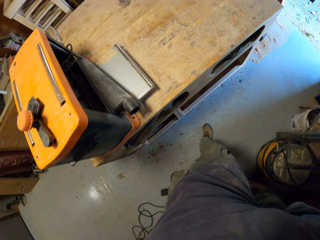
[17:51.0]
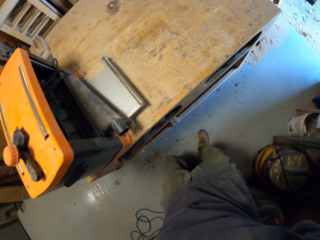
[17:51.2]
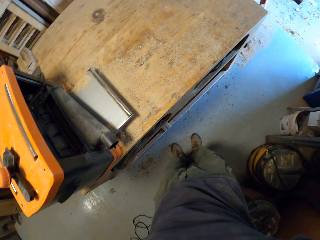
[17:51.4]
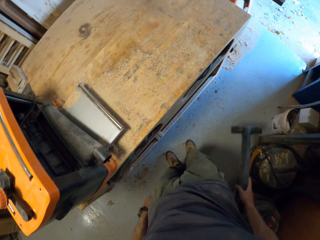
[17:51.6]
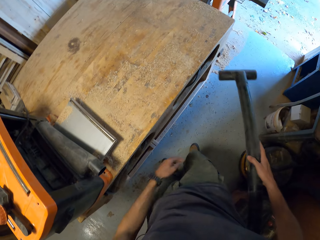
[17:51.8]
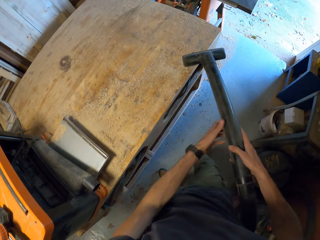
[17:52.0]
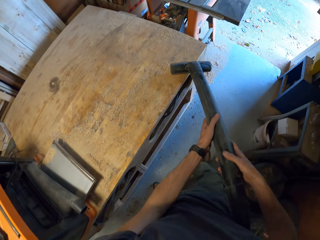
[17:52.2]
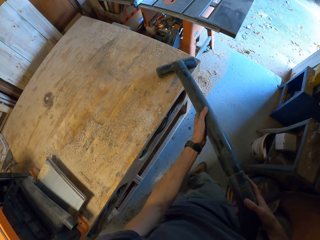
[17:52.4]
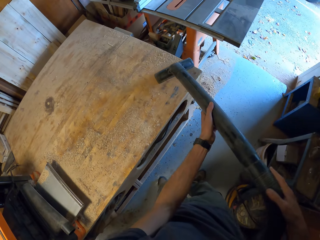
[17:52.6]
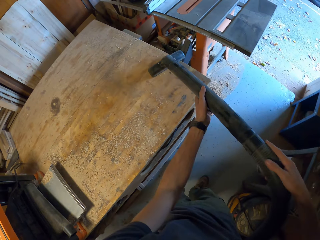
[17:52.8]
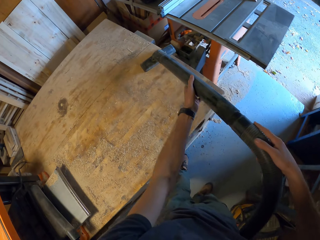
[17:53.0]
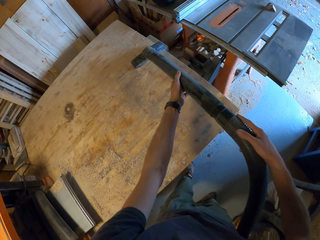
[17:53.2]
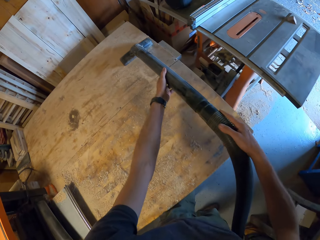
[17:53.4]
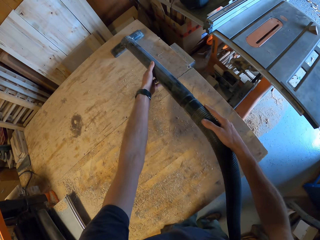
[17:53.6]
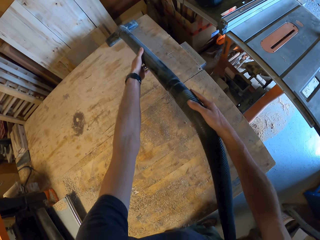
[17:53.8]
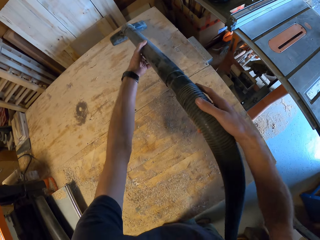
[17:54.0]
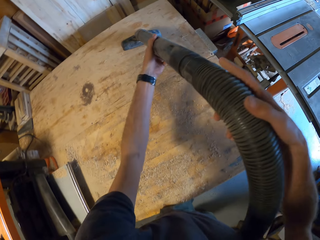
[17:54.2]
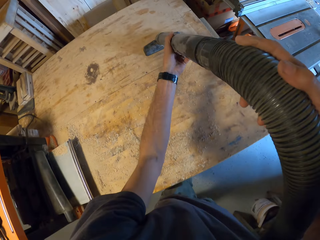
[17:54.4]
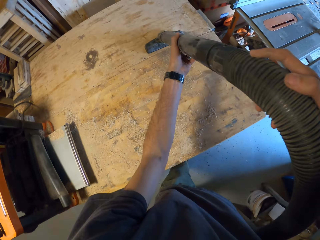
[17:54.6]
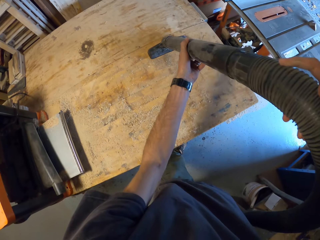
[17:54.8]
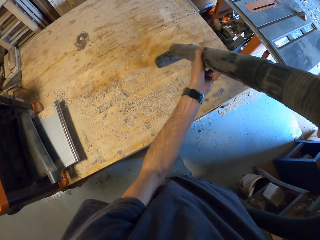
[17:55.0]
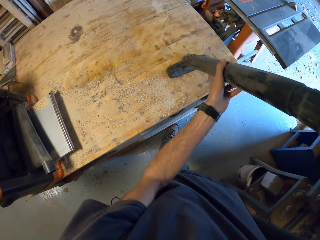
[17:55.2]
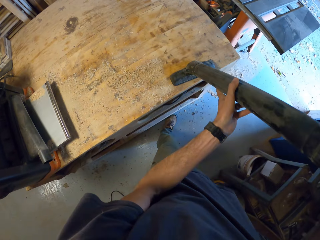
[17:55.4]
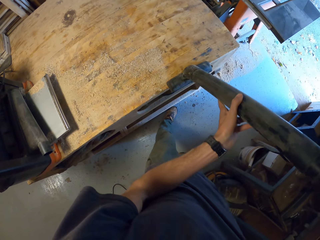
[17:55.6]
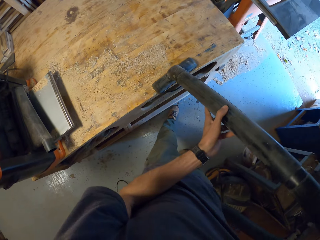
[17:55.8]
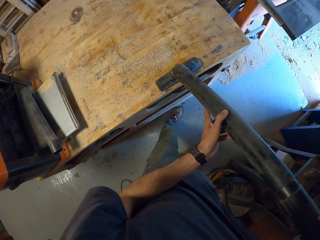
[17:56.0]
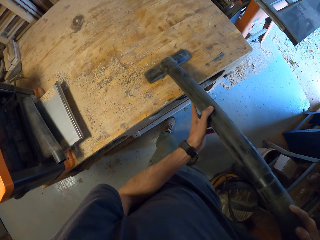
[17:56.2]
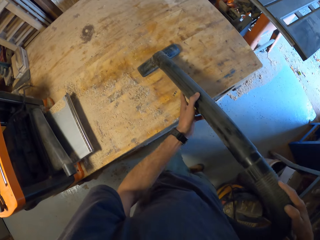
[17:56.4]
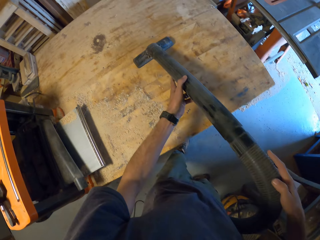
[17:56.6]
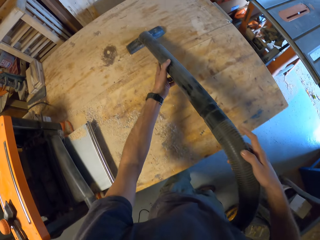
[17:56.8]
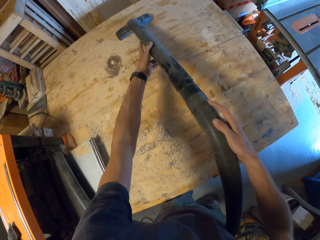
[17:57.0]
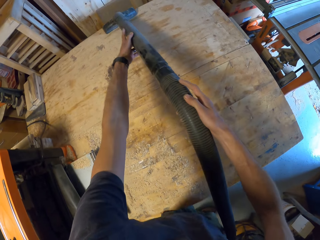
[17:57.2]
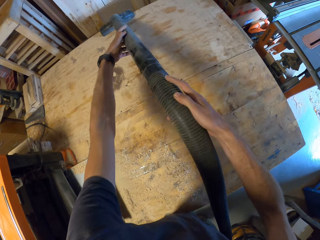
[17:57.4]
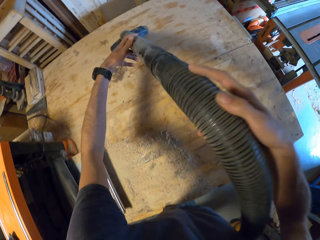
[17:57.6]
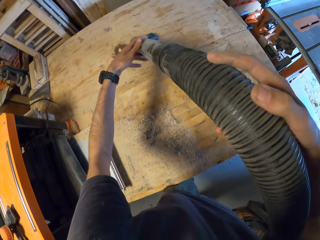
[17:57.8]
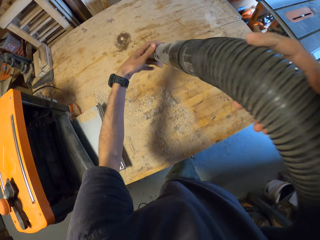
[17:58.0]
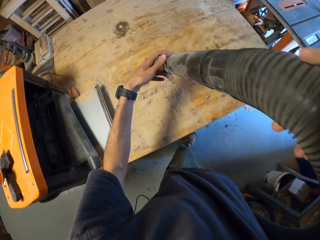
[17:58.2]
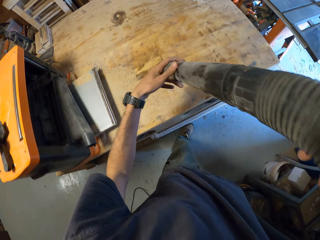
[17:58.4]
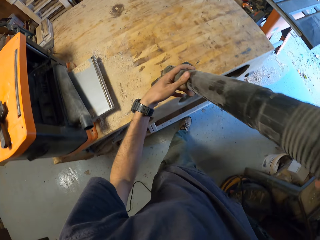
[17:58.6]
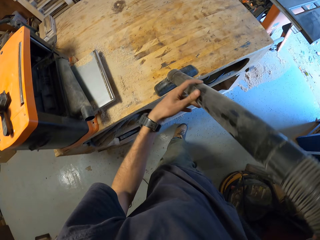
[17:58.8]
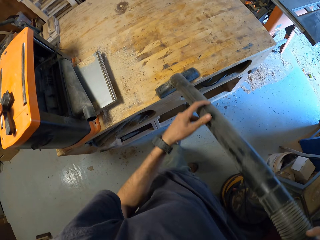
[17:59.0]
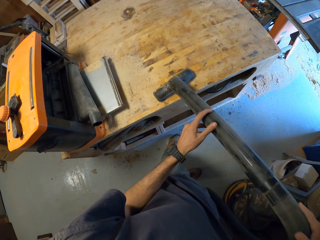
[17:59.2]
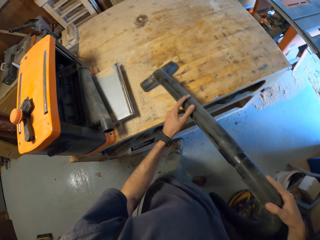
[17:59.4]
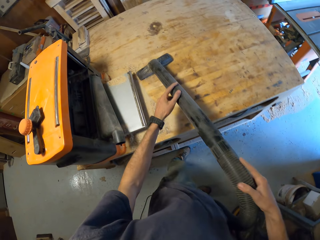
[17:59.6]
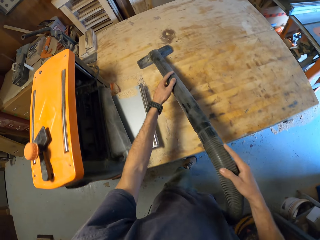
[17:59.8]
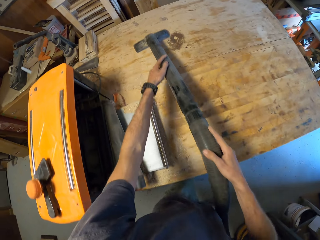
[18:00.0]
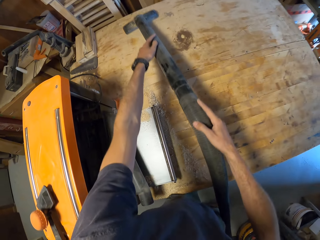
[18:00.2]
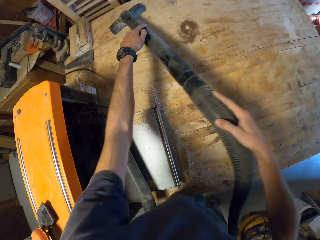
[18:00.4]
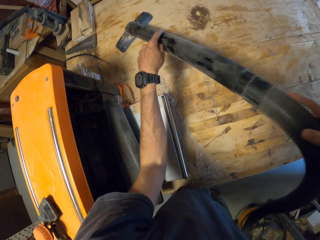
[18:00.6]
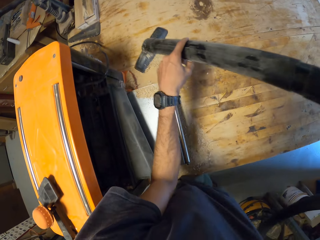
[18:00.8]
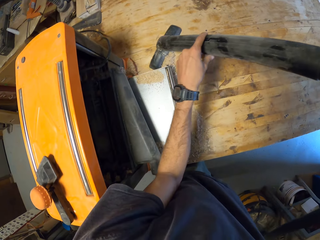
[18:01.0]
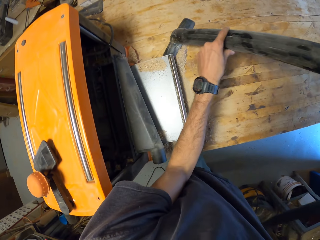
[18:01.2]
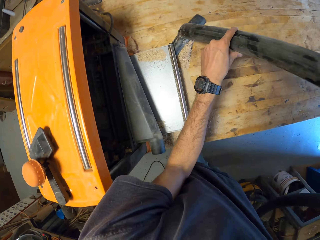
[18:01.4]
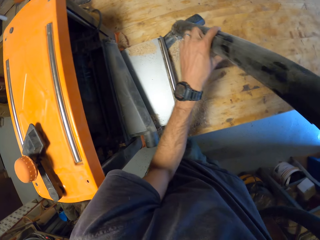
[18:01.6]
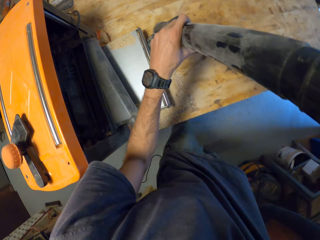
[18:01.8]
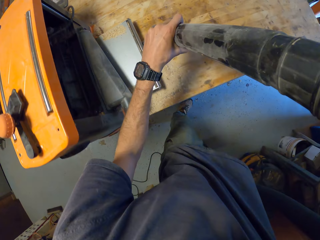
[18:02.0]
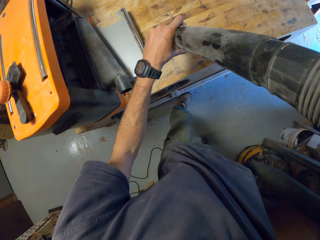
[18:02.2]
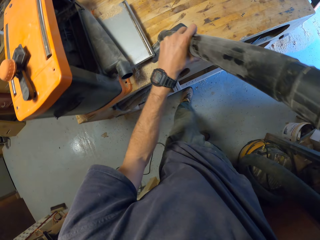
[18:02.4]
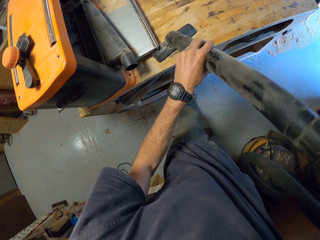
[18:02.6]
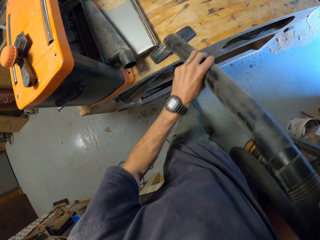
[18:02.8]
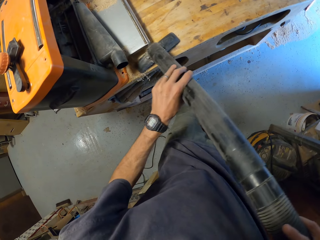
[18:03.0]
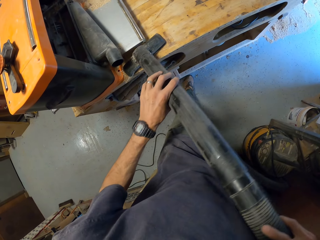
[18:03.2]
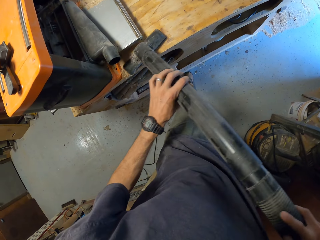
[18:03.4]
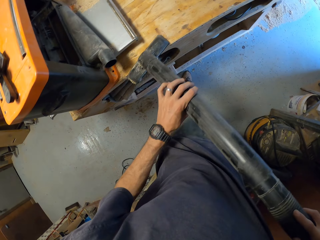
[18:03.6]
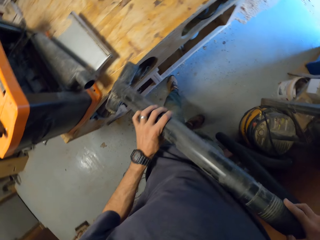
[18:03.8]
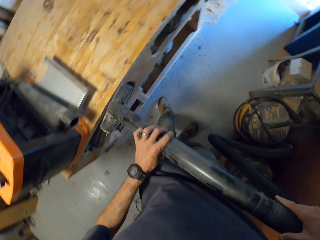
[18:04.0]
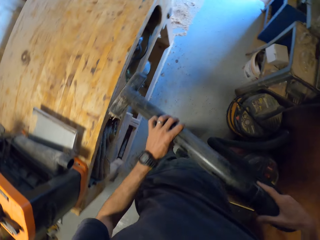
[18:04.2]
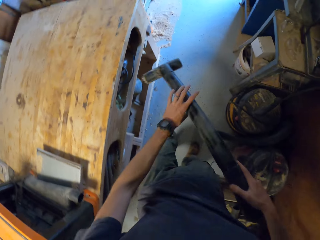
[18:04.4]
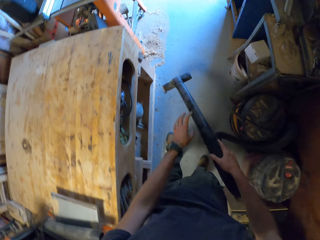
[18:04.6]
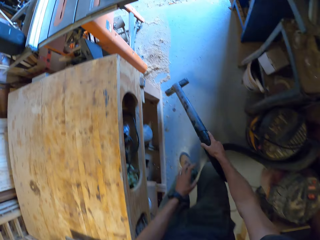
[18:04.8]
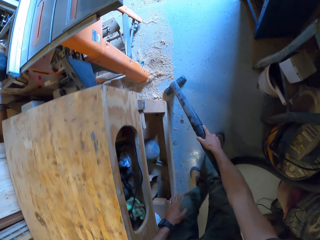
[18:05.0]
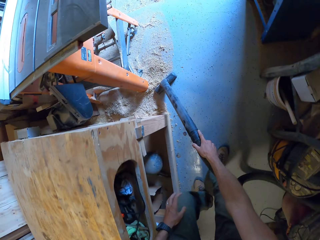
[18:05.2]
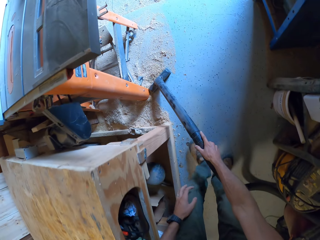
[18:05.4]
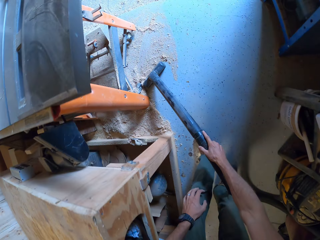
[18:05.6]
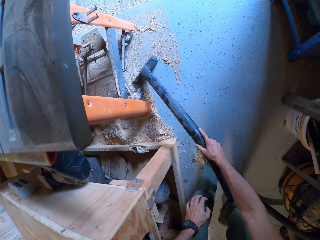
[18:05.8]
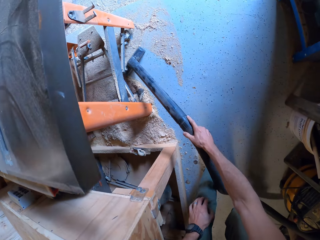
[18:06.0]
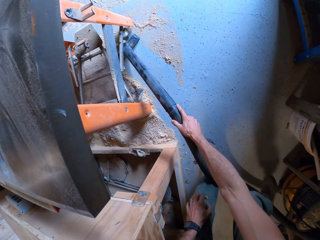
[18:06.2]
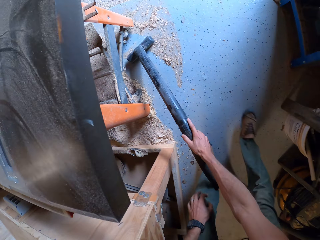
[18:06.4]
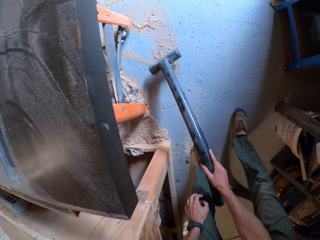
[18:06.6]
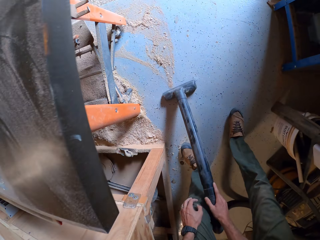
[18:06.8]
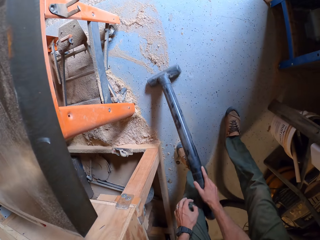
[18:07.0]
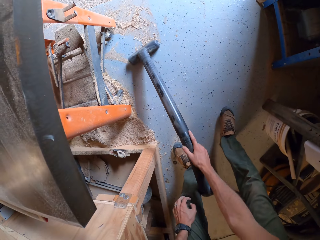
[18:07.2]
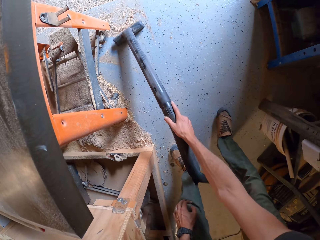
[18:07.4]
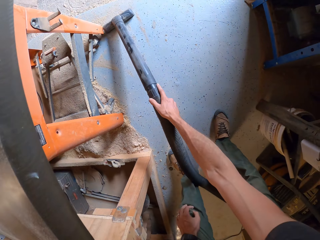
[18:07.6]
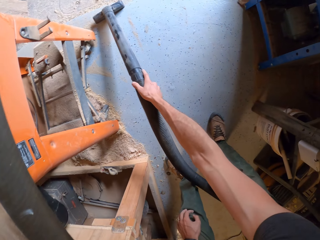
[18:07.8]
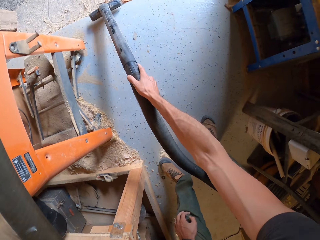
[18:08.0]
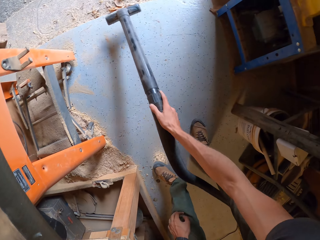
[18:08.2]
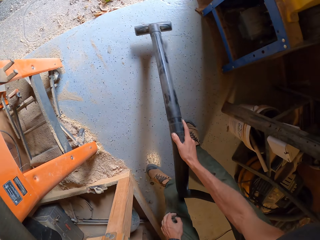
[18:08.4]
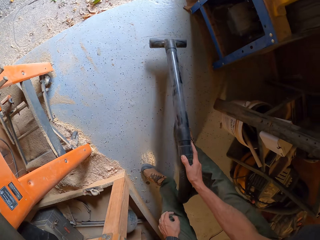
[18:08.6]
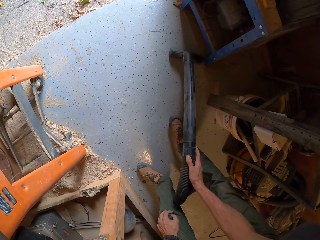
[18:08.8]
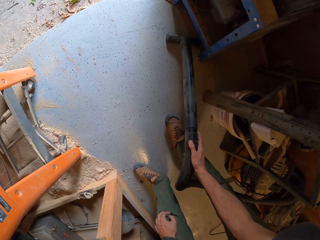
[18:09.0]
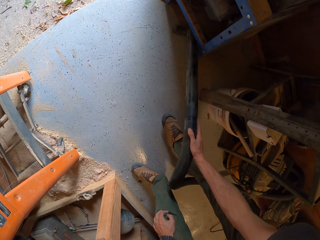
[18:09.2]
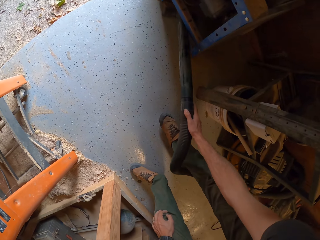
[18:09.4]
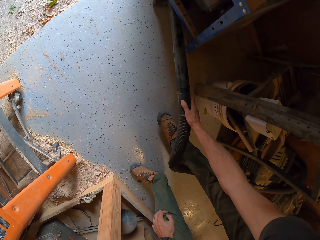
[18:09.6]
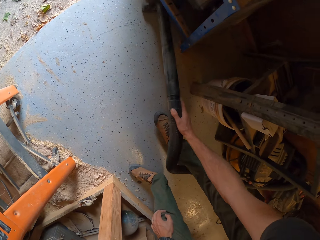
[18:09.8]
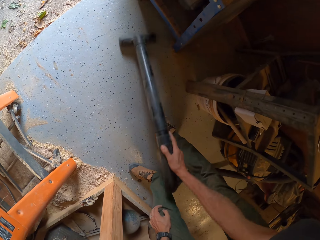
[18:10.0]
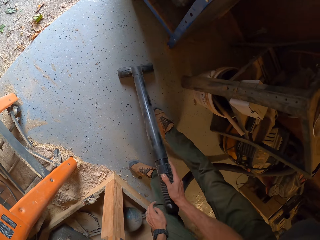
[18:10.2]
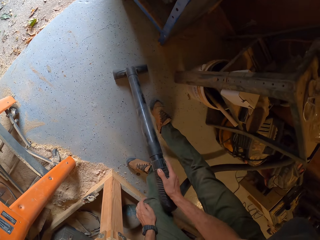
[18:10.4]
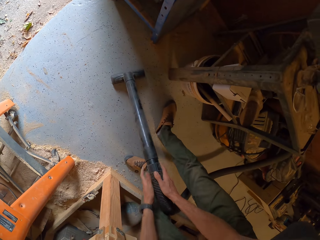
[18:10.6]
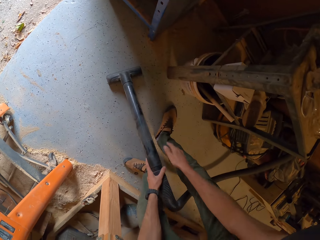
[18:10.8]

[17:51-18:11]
The camera wearer cleans the wood dust on the table with the vacuum cleaner's nozzle. They clean the wood dust on the floor with the vacuum cleaner's nozzle.

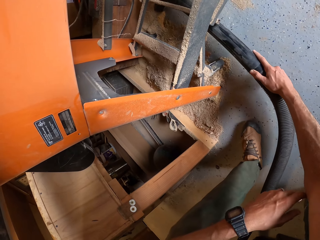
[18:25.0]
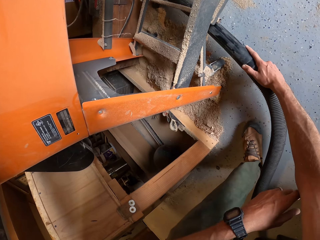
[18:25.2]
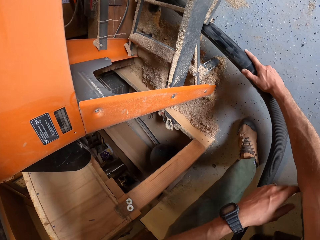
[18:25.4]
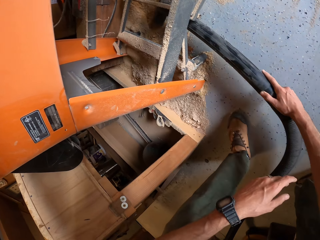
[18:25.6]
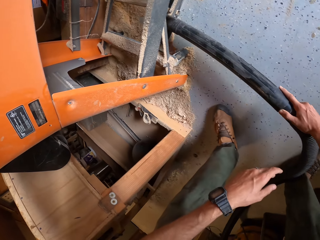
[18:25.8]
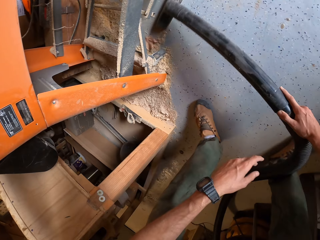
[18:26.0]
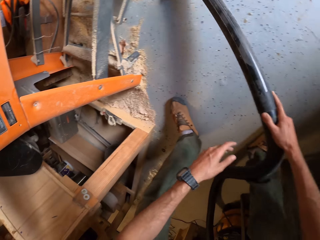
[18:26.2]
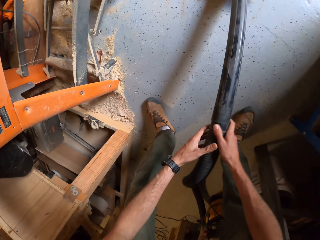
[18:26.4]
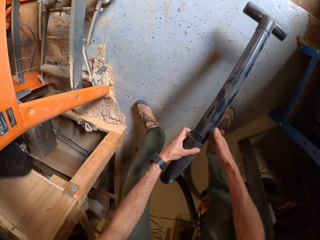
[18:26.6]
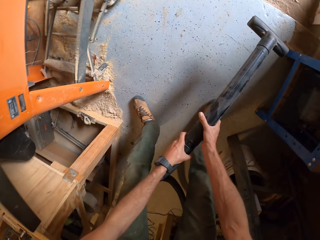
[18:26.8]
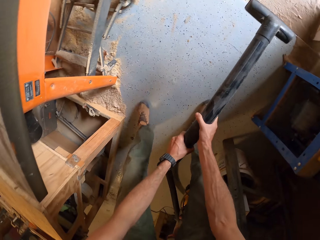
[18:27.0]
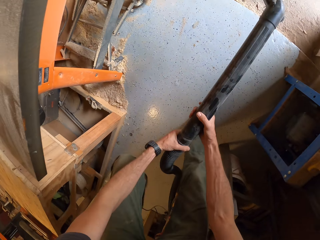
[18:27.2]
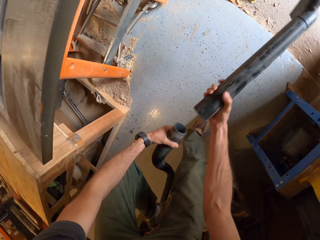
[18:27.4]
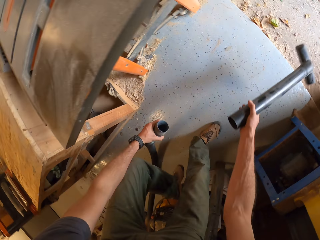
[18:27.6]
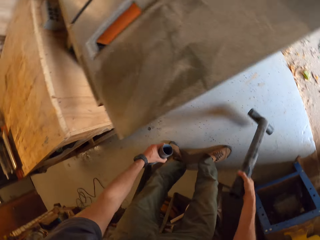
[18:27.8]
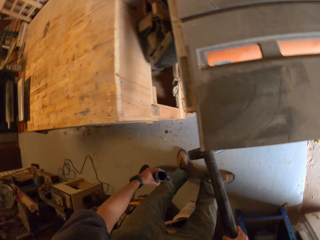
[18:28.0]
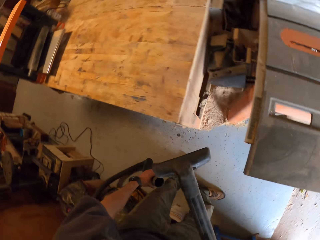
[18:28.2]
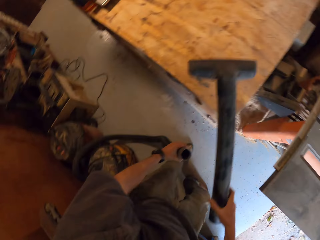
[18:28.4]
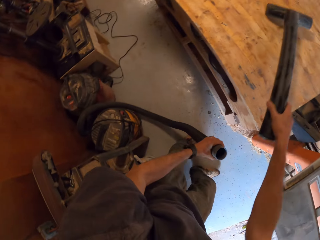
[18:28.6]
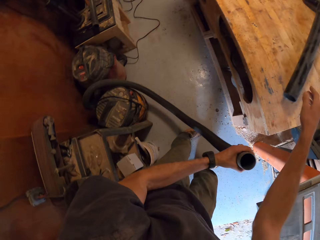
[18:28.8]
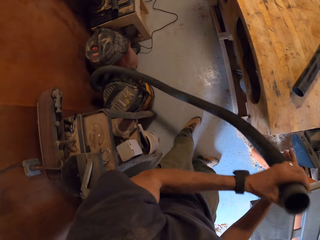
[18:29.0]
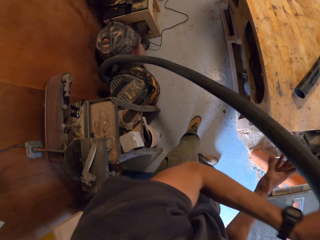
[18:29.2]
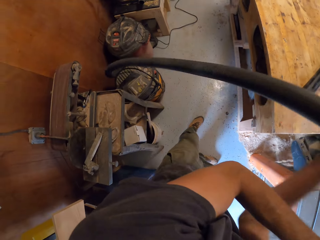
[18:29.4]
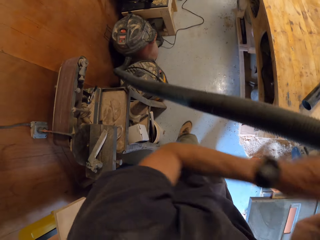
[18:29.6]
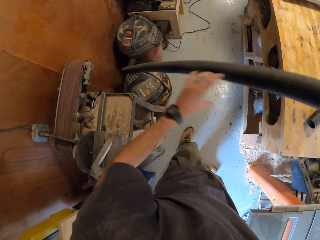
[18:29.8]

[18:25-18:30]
The camera wearer disconnects the vacuum cleaner's nozzle and hose. He drops the vacuum cleaner's nozzle on the work table. He stretches out the vacuum cleaner's hose with his hands.
